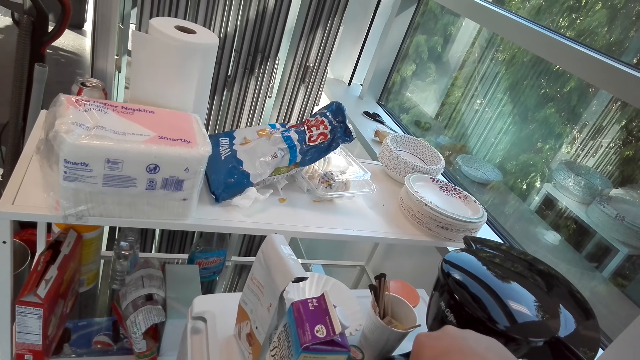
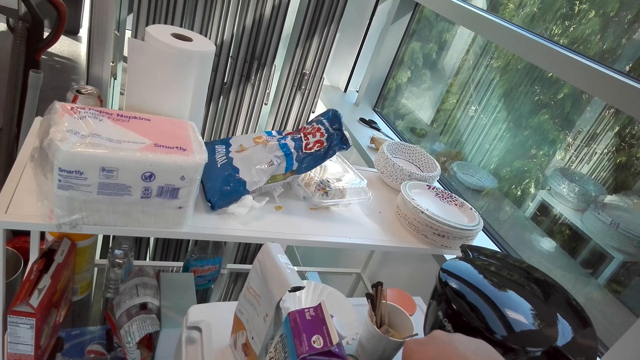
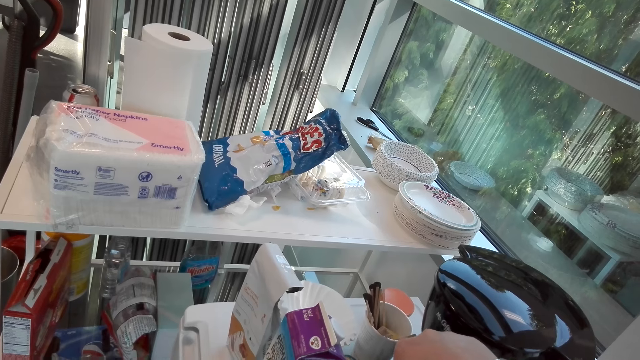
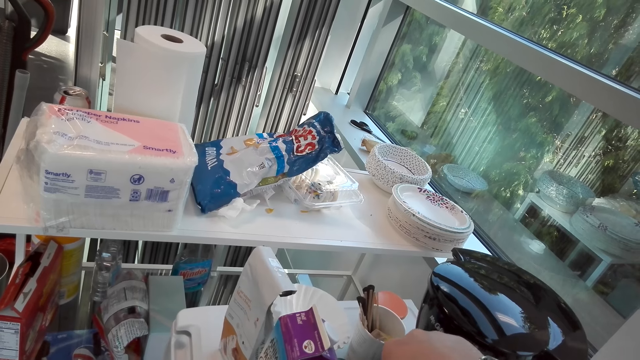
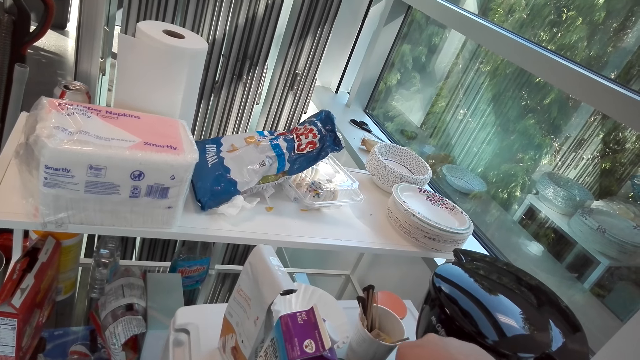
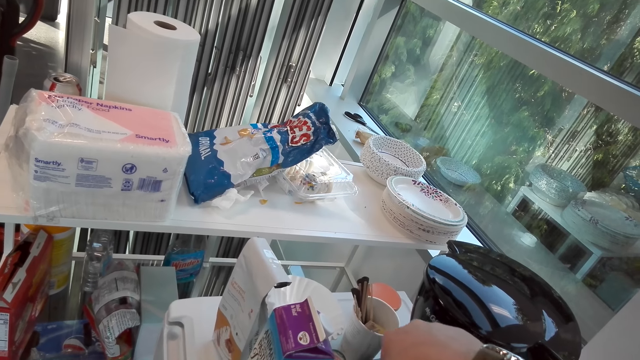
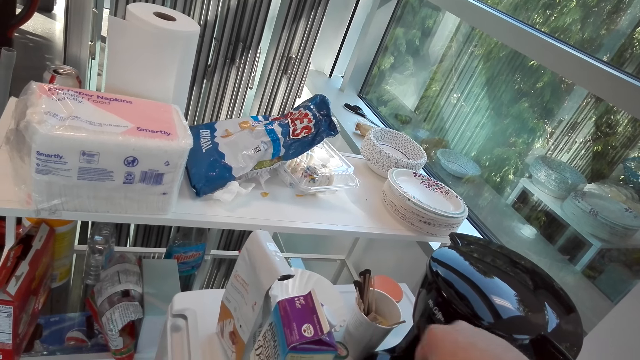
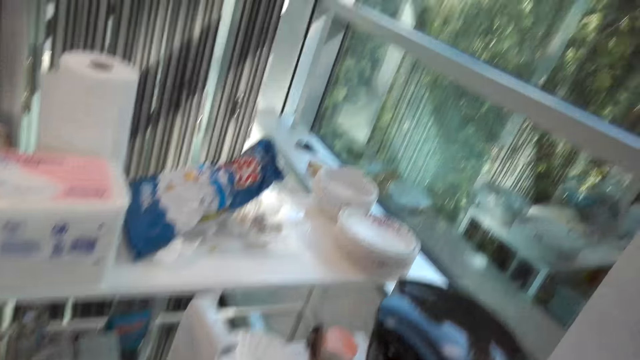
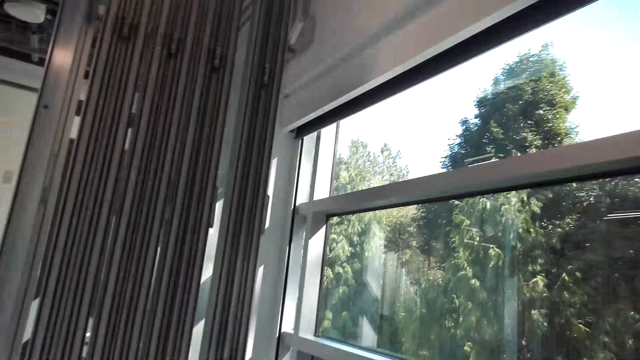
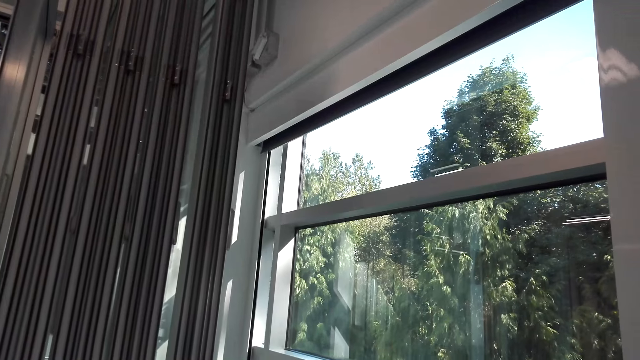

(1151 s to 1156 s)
The camera wearer pours coffee in a cup.

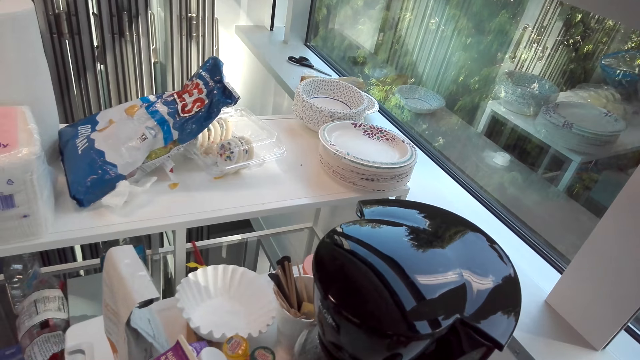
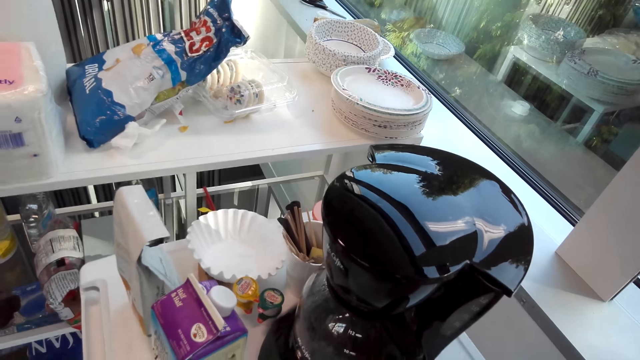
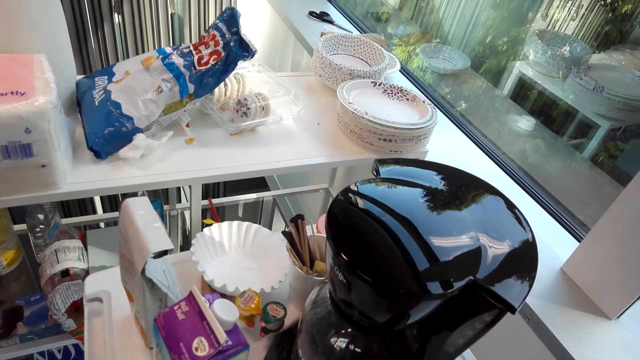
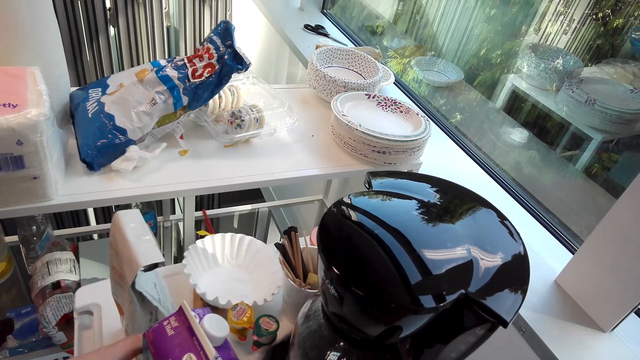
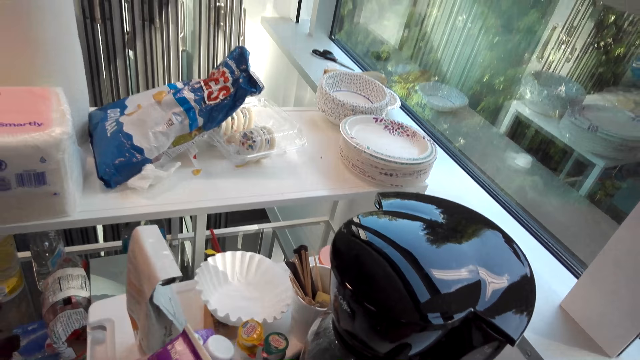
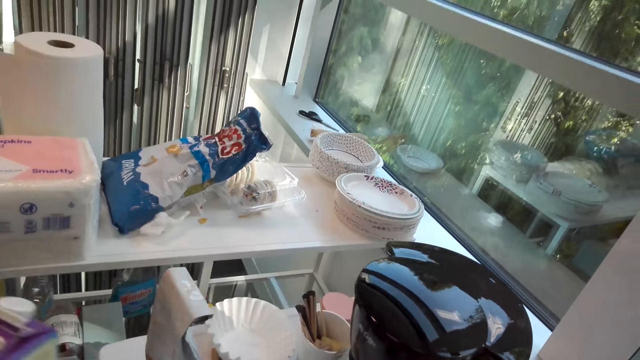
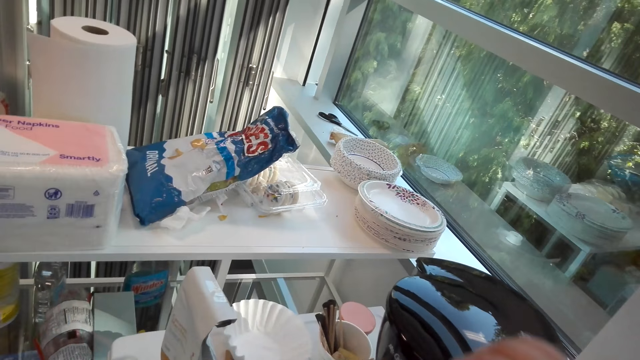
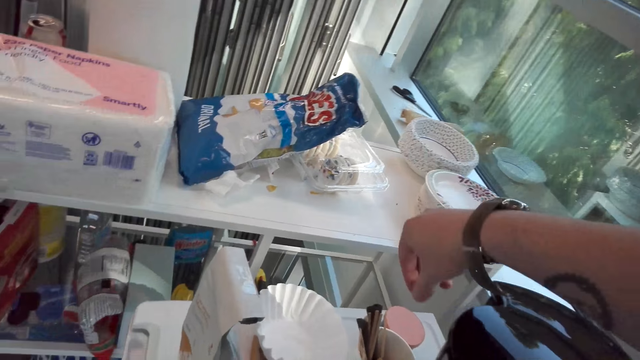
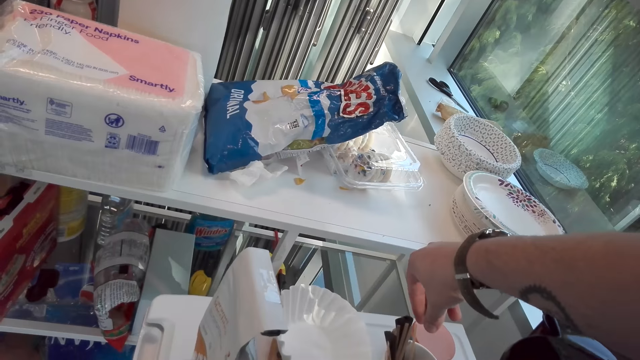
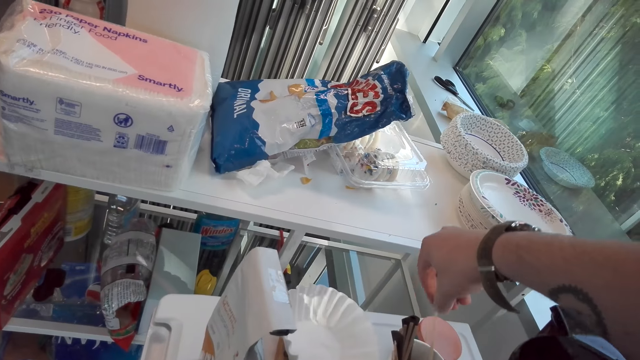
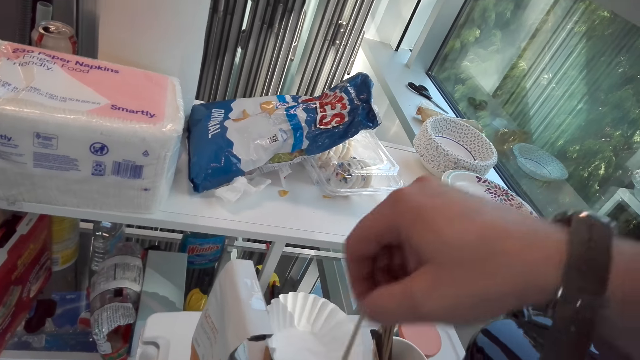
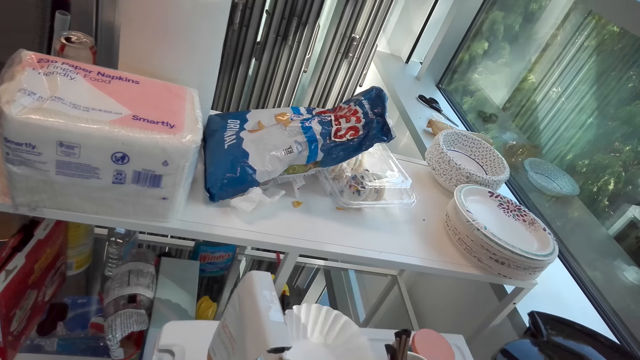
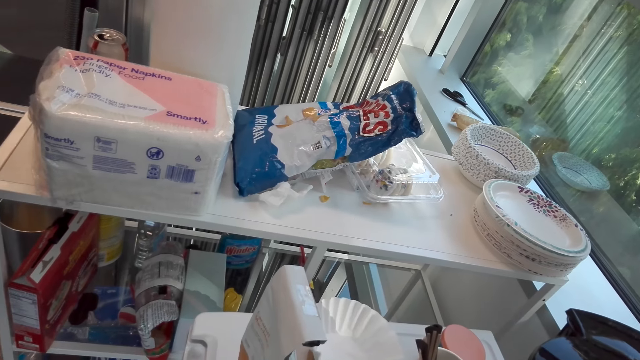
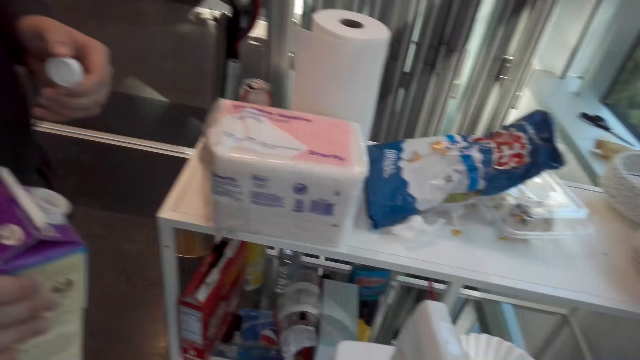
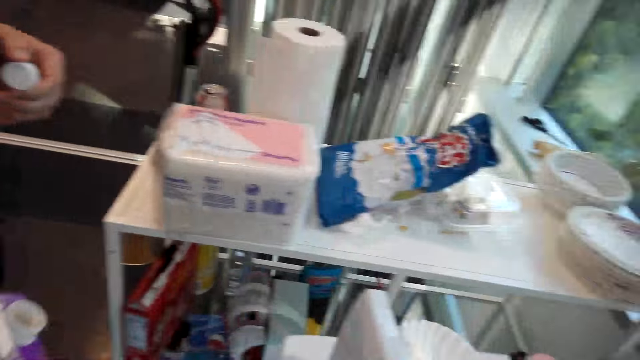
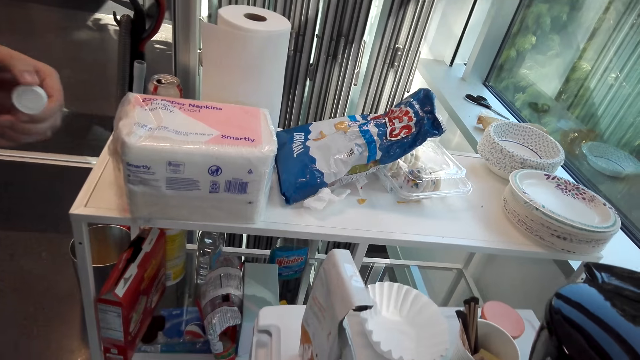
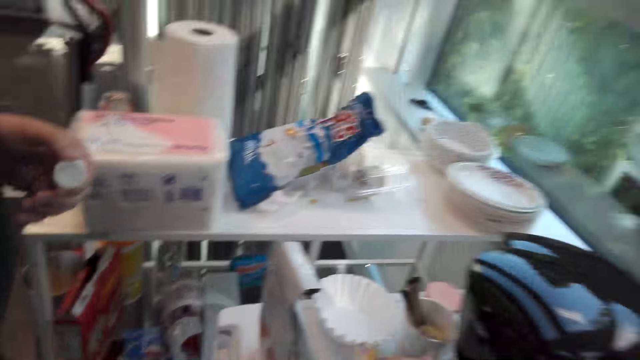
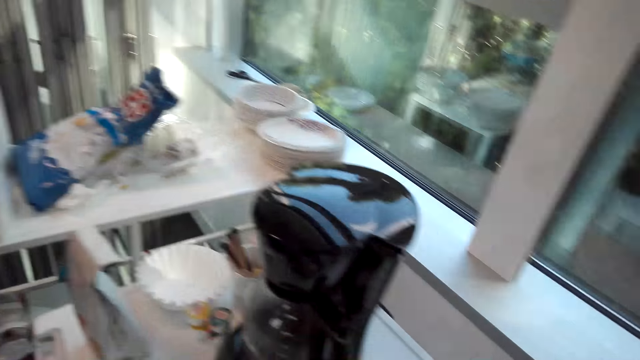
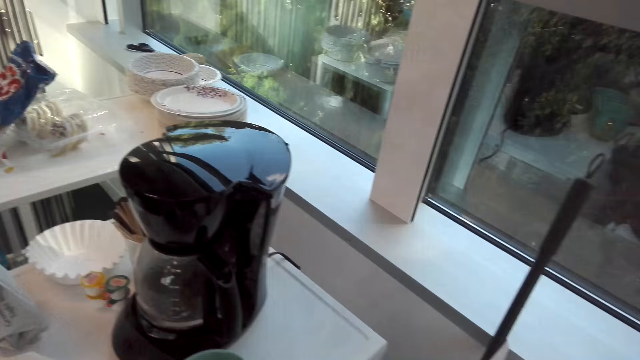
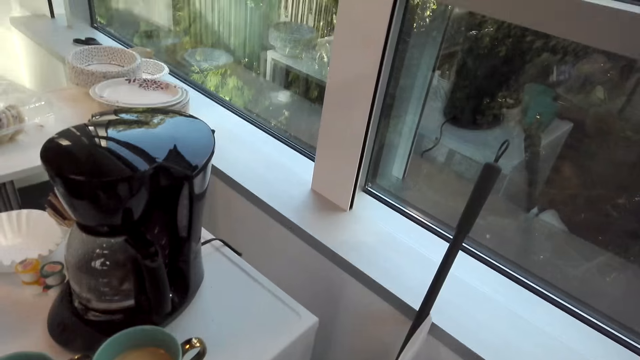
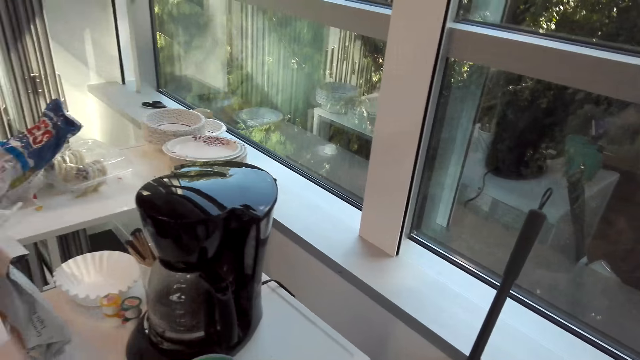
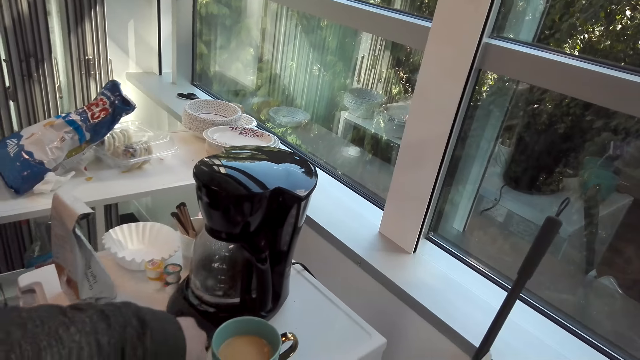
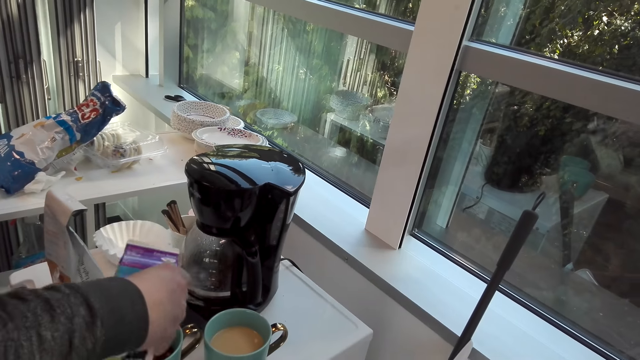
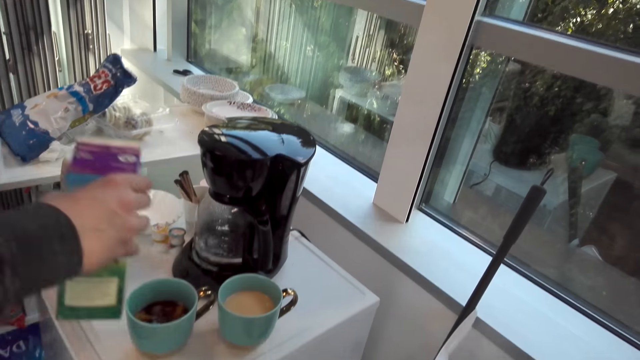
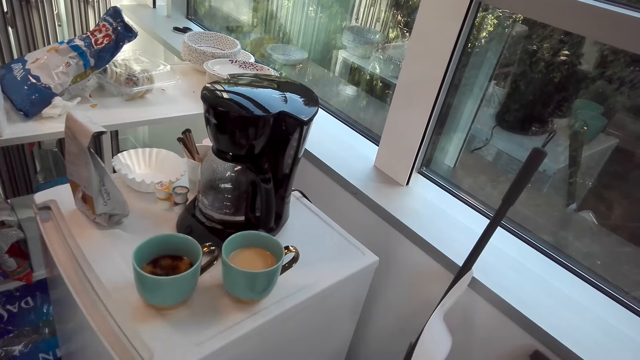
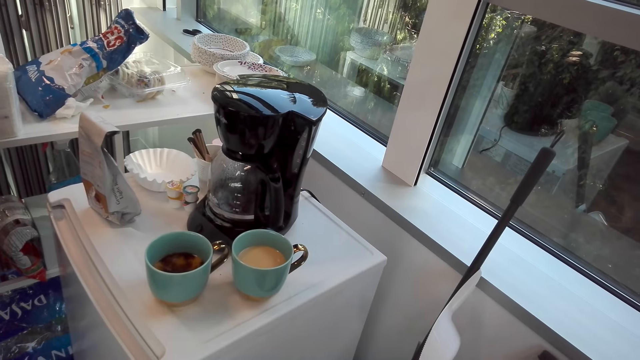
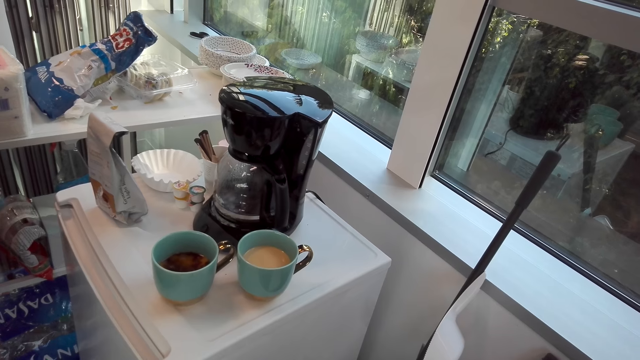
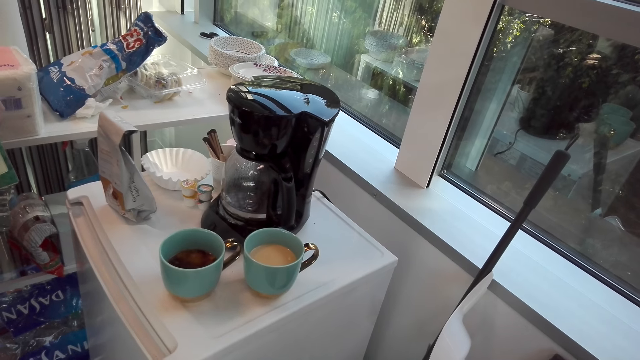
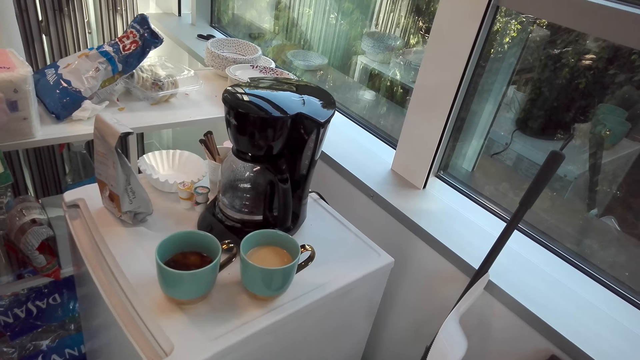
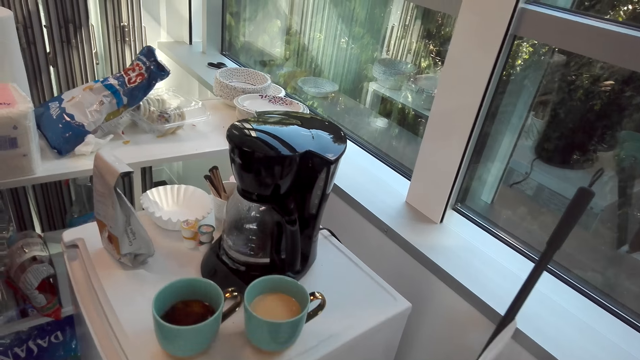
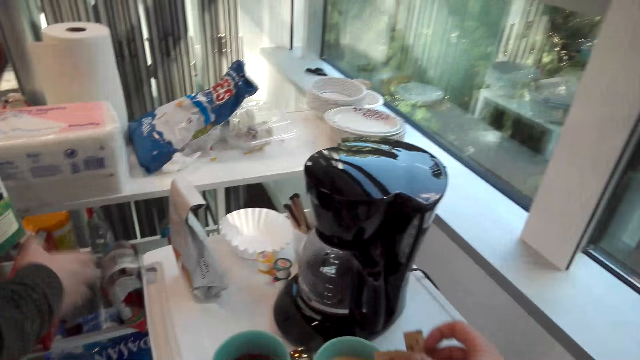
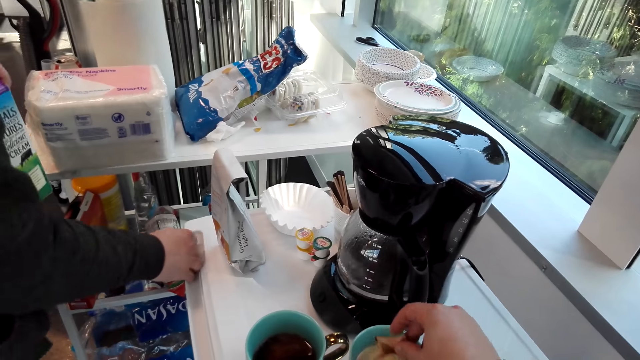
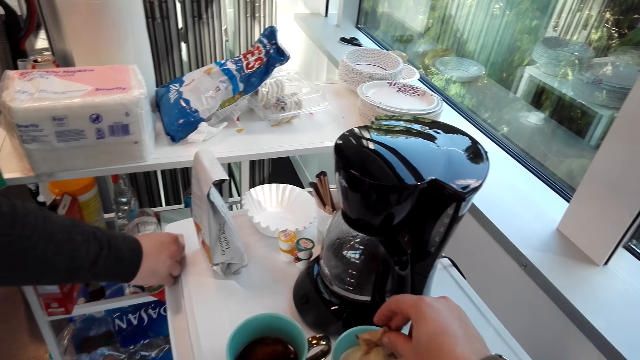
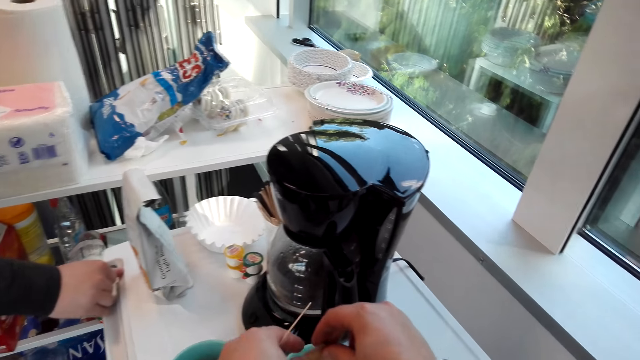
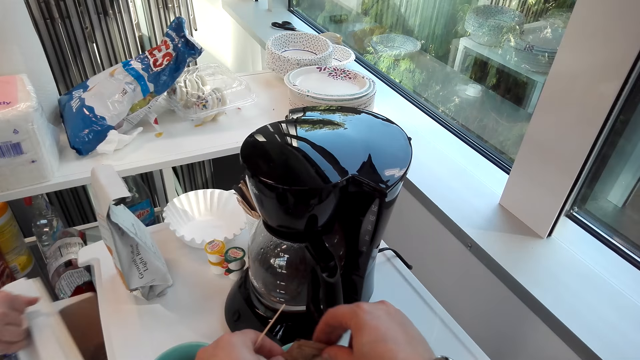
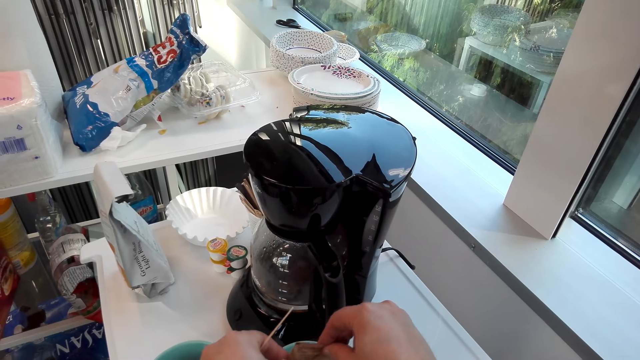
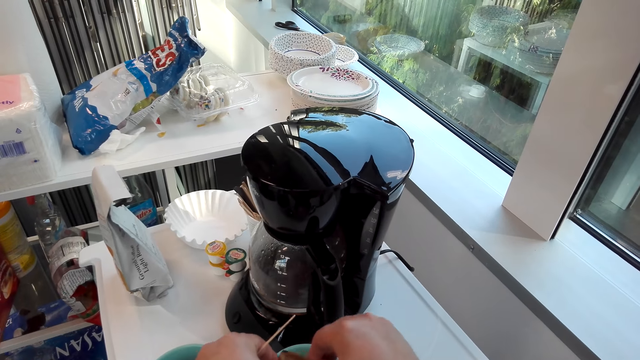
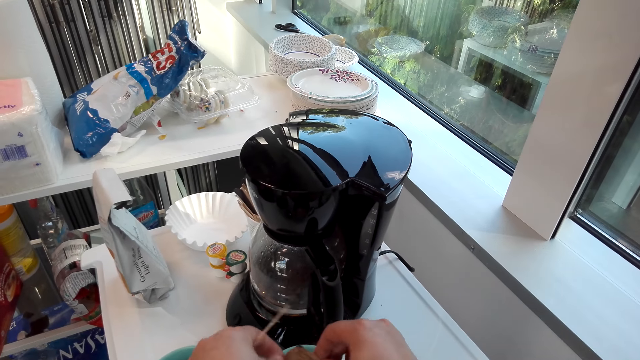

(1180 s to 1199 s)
A person picks up milk. The camera wearer picks up a stick. The person pours the milk in the cup. The camera wearer fixes a drink. The person opens the fridge. The camera wearer puts sugar in the cup.
